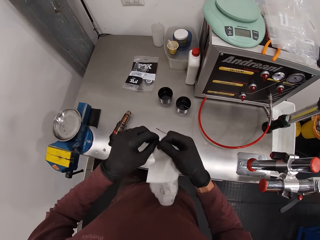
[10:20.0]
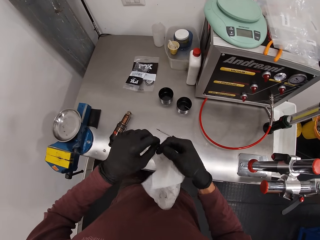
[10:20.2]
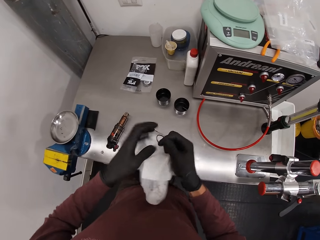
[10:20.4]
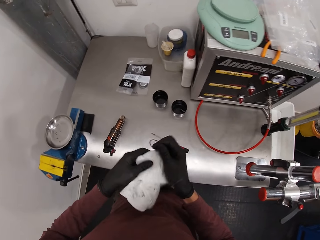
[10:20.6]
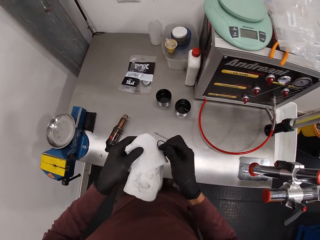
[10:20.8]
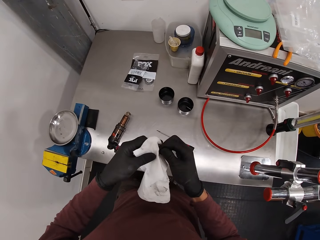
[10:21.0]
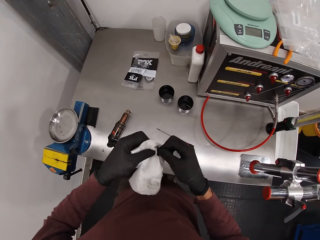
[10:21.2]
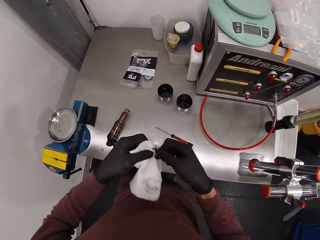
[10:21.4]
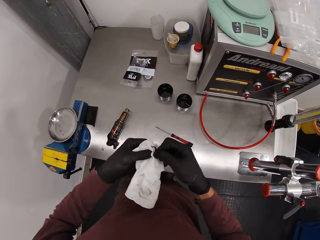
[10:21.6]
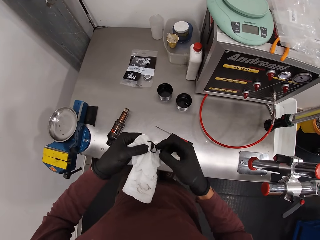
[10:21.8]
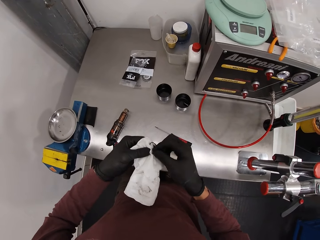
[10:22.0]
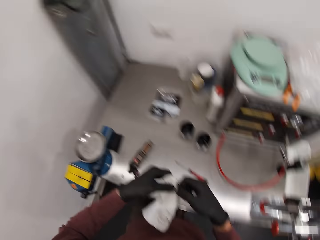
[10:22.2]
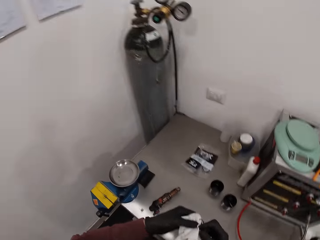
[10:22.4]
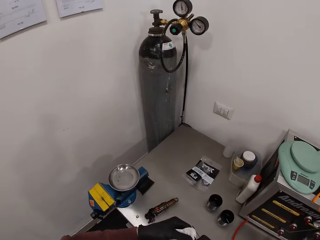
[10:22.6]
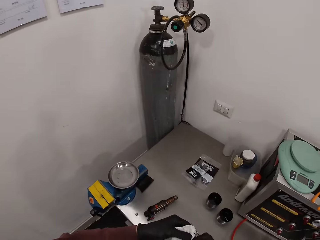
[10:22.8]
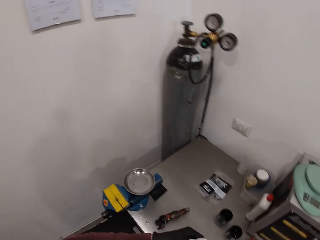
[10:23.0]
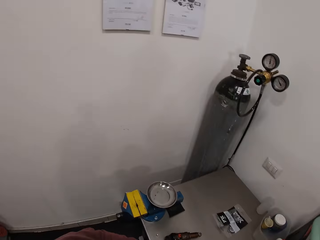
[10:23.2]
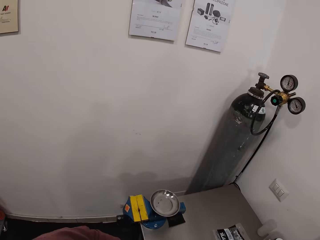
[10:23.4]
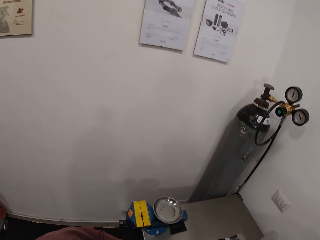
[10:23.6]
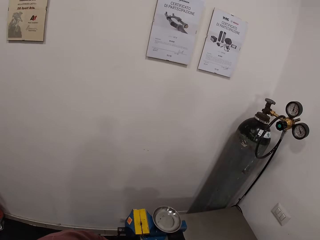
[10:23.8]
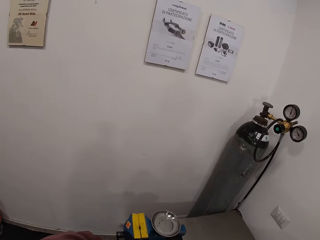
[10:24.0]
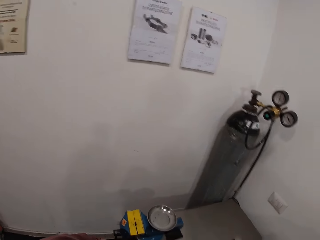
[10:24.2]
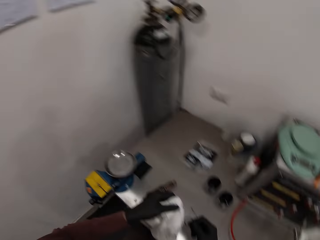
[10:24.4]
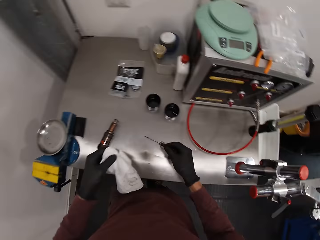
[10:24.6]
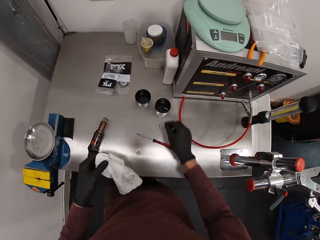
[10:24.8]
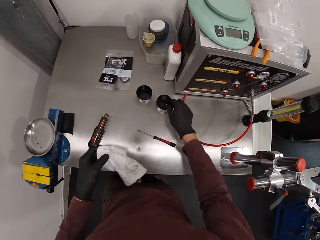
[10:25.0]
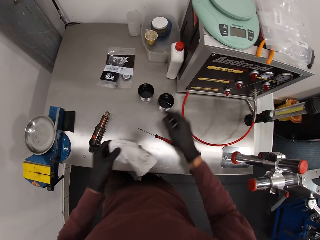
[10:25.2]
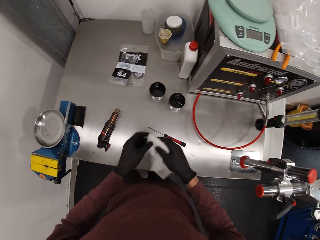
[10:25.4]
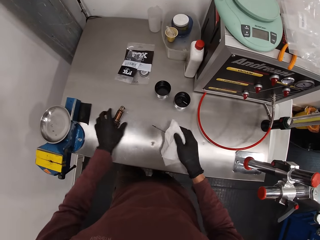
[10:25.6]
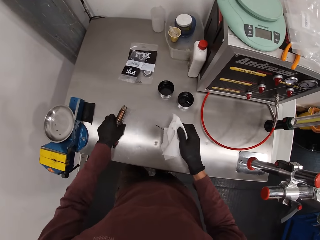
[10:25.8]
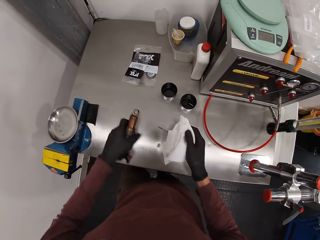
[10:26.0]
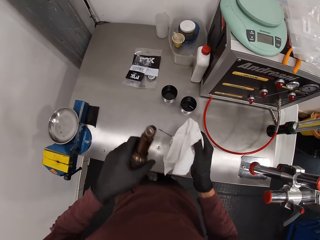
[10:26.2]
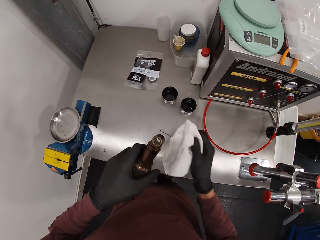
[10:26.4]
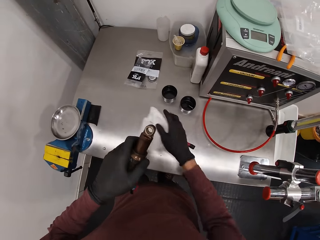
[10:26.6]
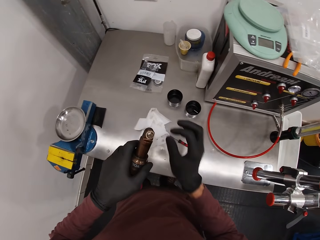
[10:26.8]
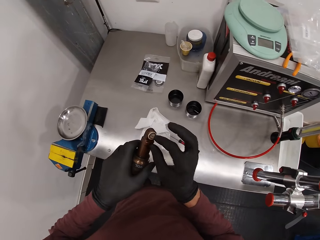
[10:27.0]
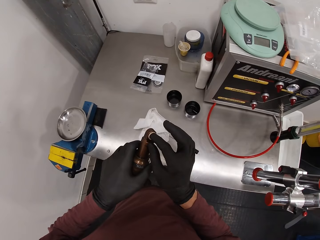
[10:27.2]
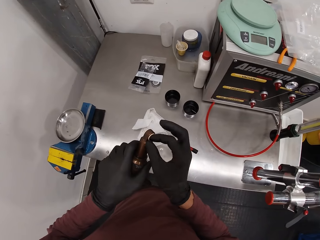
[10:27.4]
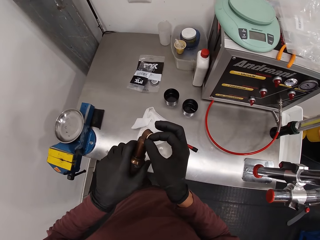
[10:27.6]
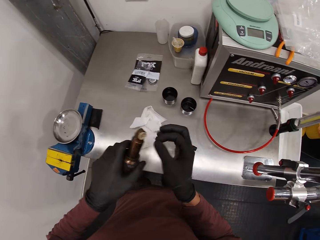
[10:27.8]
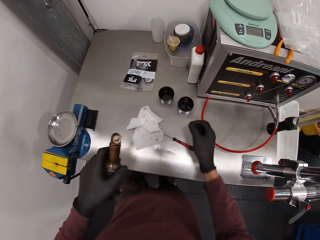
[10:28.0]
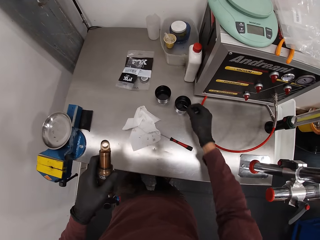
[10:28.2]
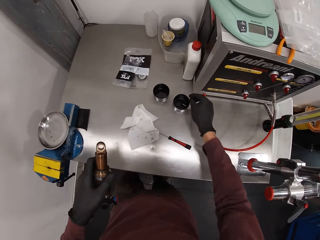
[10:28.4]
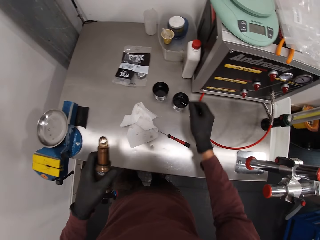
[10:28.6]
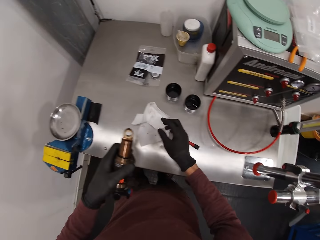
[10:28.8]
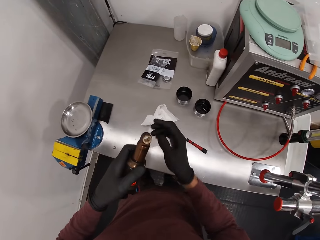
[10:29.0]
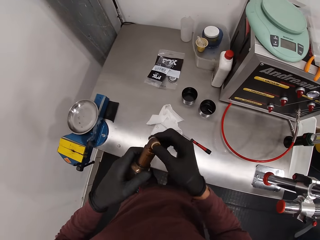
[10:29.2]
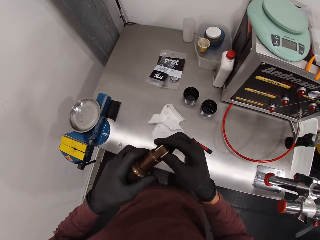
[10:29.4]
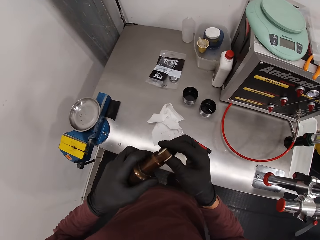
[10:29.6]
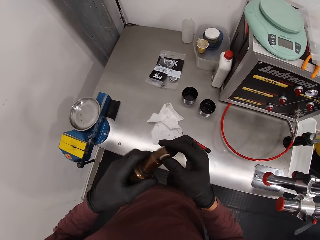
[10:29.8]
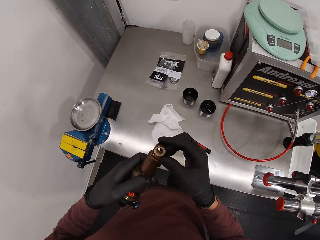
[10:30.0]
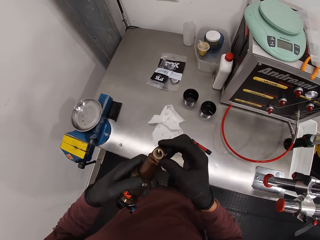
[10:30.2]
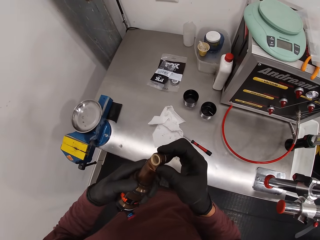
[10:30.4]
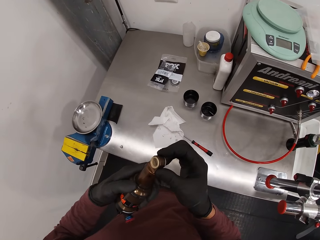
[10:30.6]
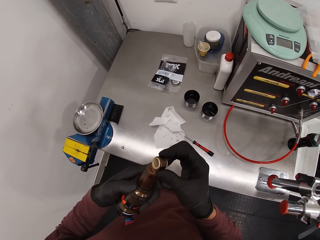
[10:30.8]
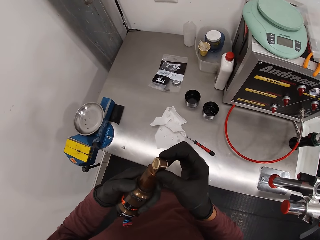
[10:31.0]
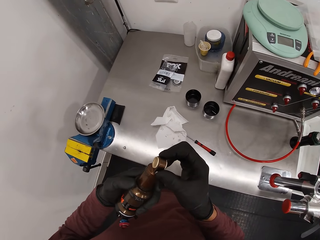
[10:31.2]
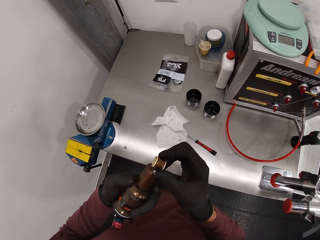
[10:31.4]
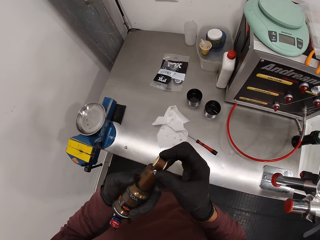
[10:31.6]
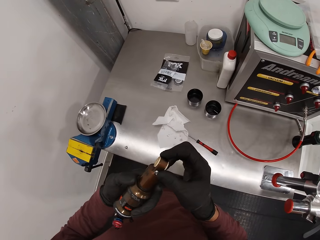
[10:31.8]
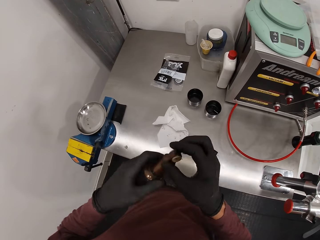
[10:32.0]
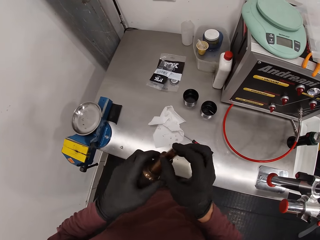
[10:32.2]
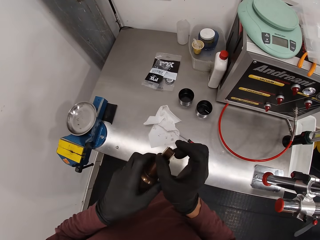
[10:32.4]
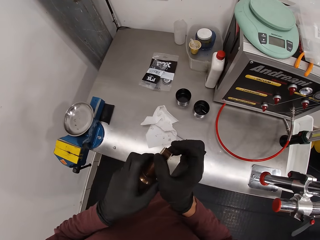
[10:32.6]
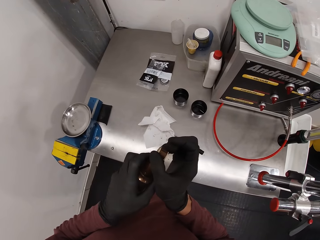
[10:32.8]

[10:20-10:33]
The camera wearer holds the washer. He wipes the washer. He looks at the wall. He drops the spring or washer inside a container on the table with his right hand. He transfers the serviette from his left hand to his right hand. He holds the wipe paper. He takes the fox float from the table with his left hand. He drops the serviette on the table with his right hand. He removes a spring from the fox float with his right hand. He drops the spring inside the container on the table with his right hand. He holds something.

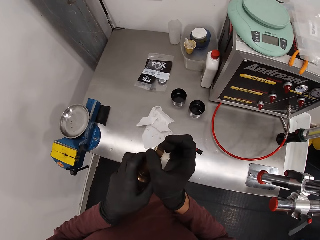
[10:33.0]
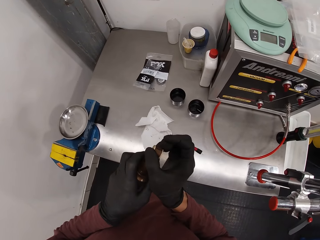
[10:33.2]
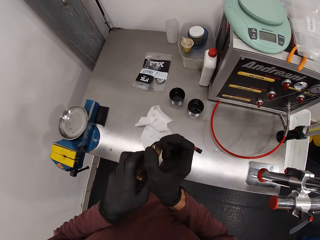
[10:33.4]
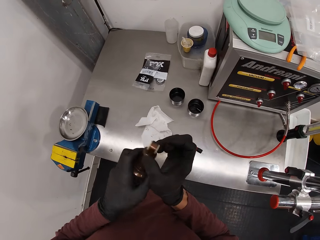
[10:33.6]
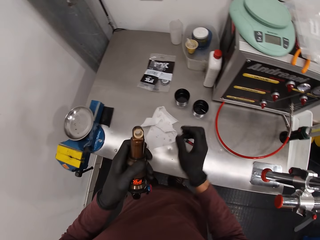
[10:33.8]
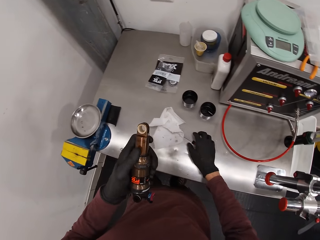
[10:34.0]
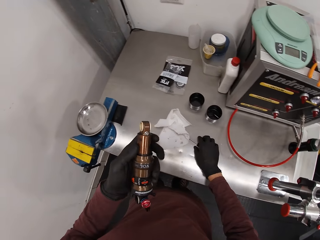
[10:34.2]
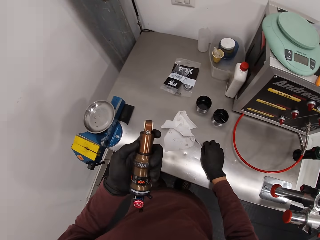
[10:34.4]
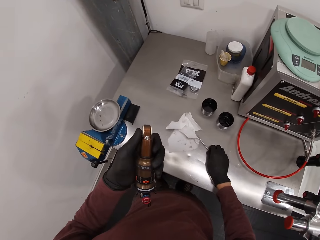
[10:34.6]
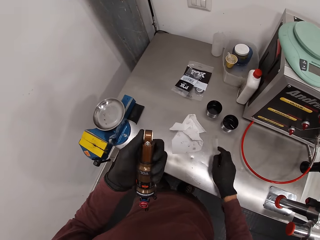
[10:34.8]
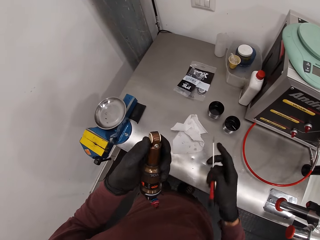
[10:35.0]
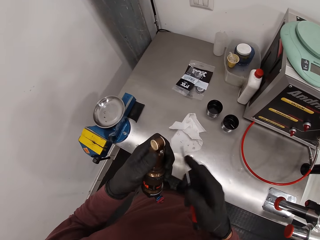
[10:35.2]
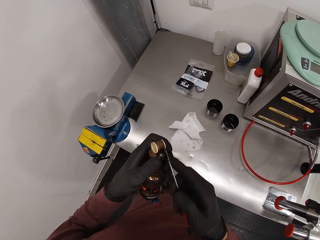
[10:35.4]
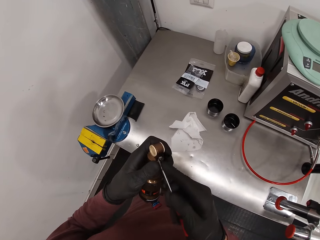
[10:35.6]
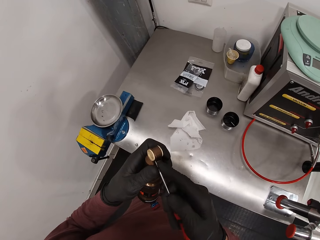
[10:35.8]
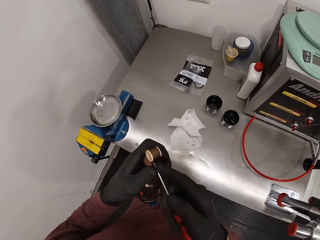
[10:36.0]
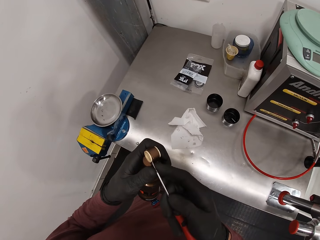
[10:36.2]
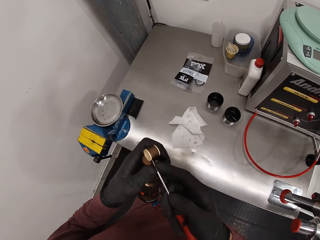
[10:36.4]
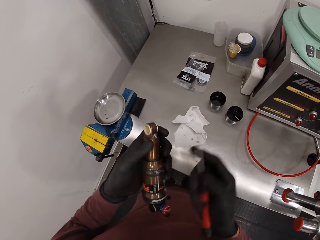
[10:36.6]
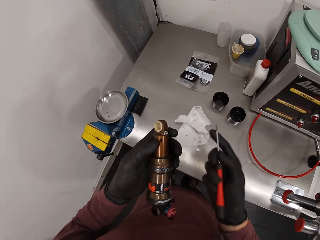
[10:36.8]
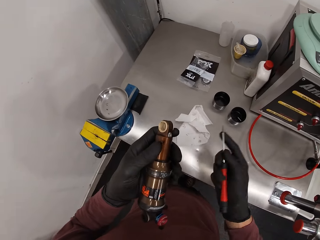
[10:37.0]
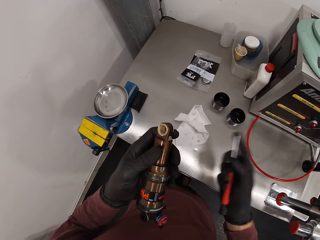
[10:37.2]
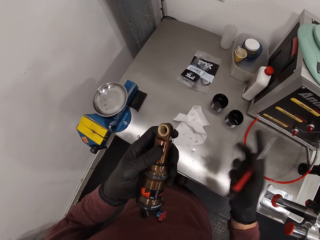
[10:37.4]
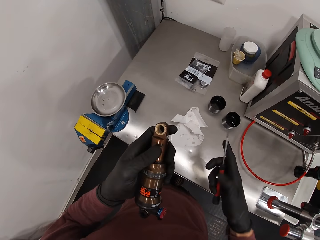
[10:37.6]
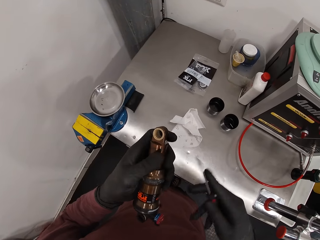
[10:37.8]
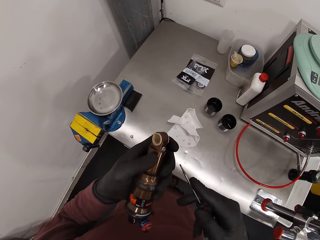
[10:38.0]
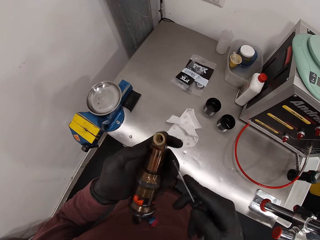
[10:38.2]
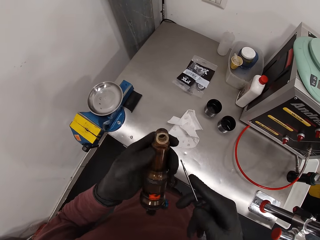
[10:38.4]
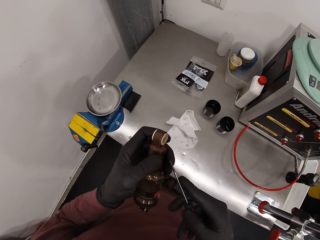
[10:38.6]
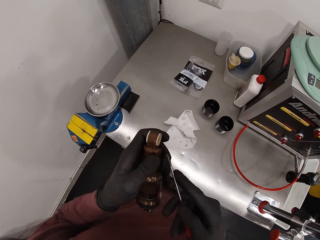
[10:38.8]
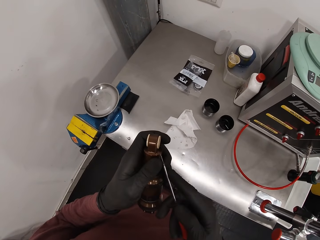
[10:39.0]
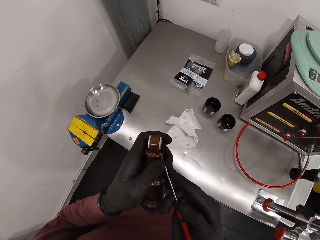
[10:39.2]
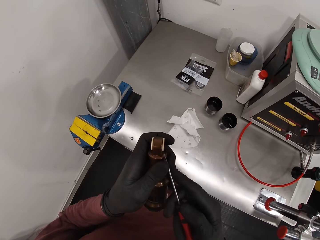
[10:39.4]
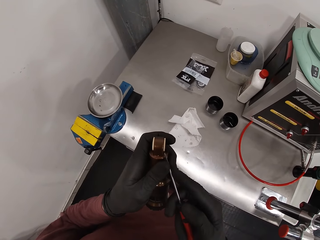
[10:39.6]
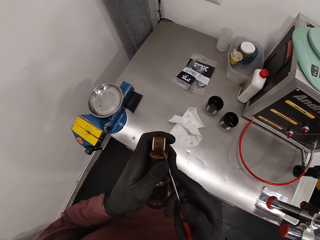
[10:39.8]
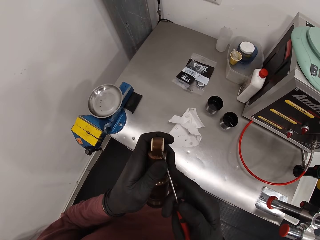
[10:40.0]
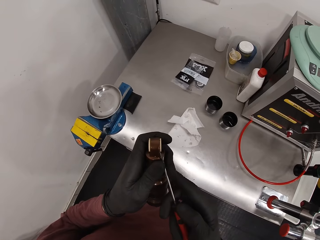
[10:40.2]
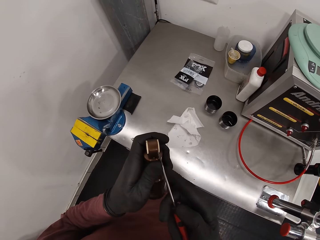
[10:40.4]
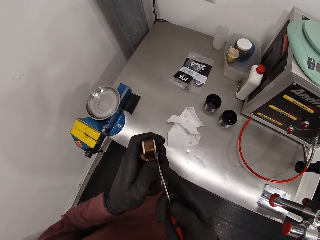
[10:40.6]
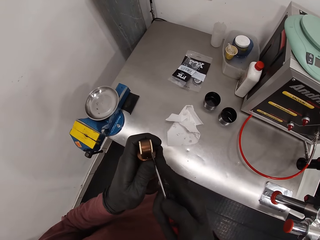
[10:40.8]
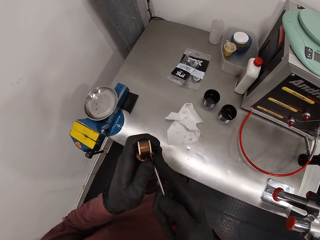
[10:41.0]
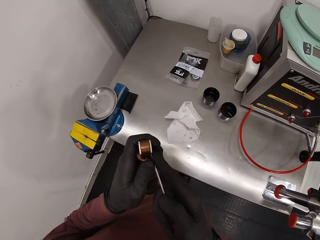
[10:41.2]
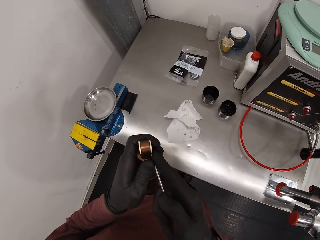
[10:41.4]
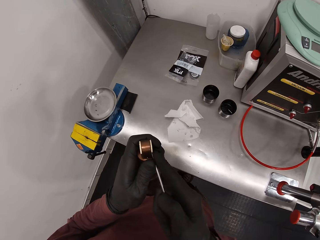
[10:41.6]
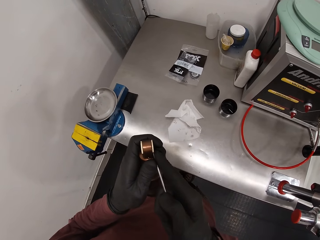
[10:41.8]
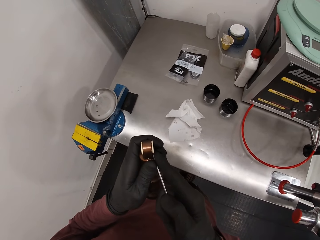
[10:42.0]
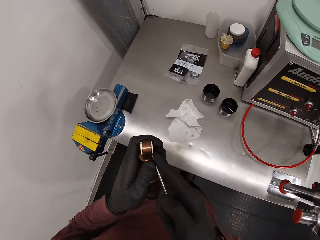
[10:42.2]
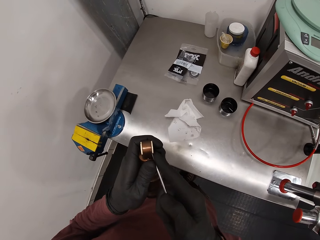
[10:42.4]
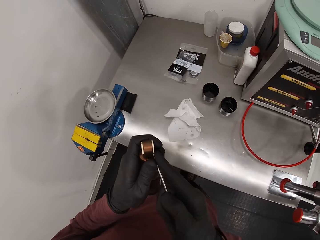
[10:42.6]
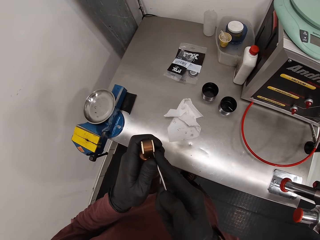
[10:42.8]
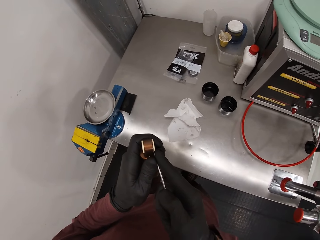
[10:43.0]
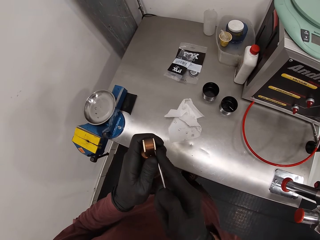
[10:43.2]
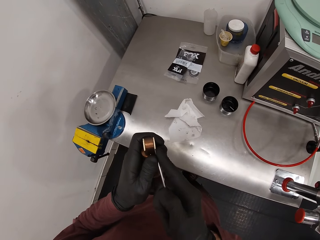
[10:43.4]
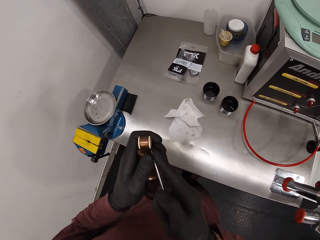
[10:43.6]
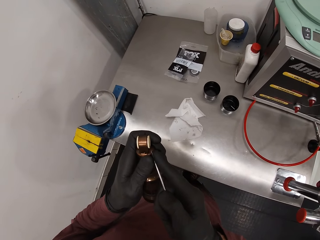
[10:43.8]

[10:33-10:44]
The camera wearer takes a screwdriver from the table with his right hand. He holds the screwdriver. He uses the screwdriver in his right hand on the fox float. He removes something. He holds the screwdriver. He removes something.
